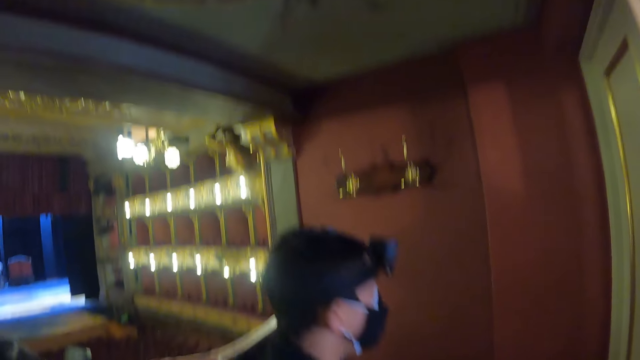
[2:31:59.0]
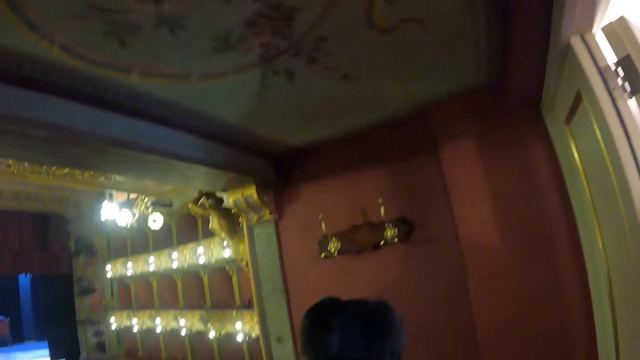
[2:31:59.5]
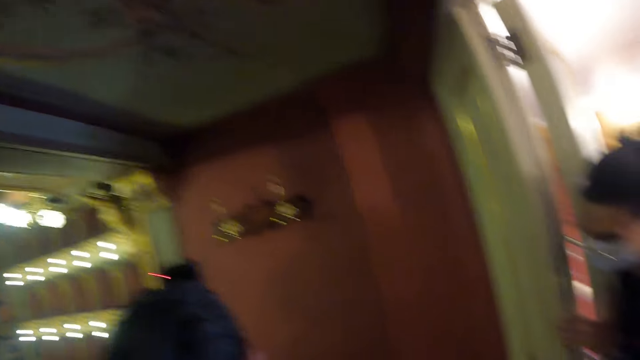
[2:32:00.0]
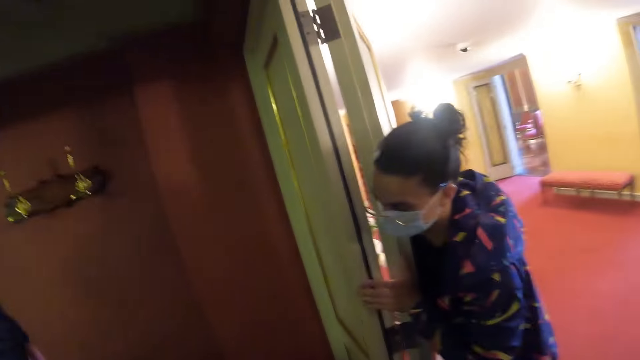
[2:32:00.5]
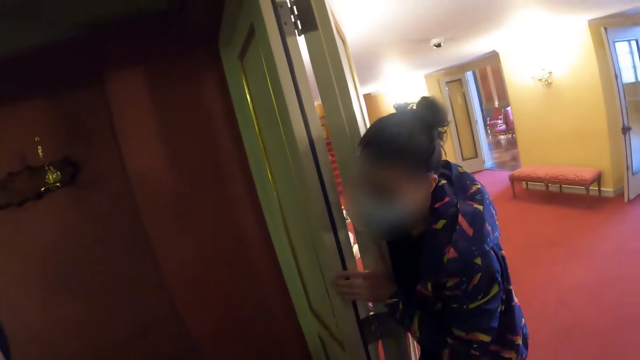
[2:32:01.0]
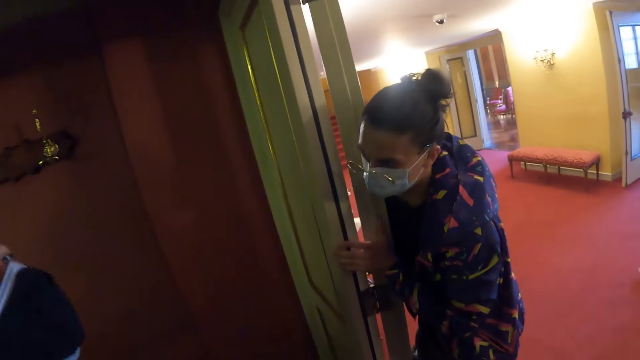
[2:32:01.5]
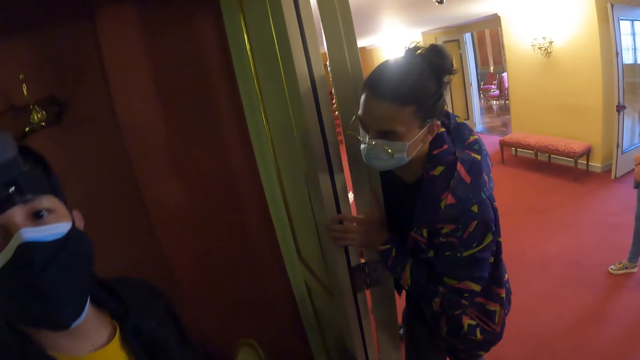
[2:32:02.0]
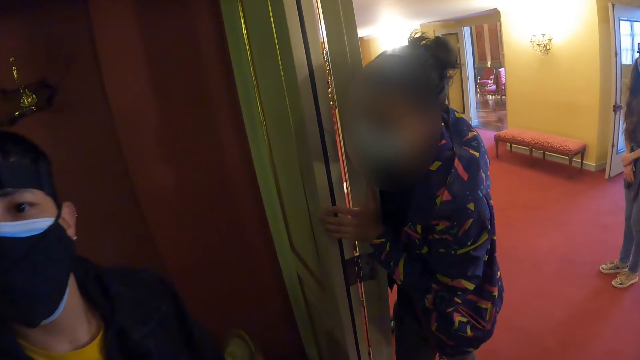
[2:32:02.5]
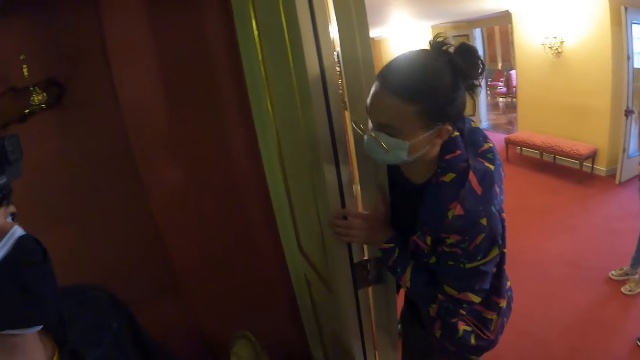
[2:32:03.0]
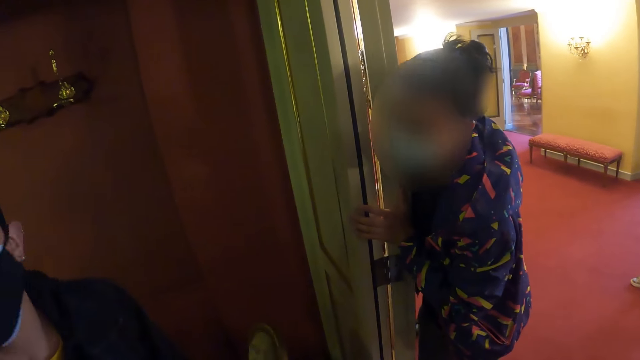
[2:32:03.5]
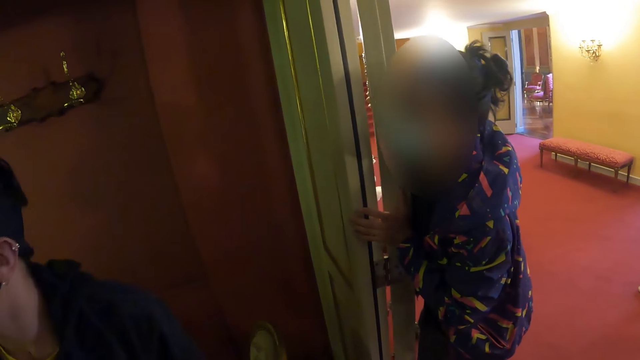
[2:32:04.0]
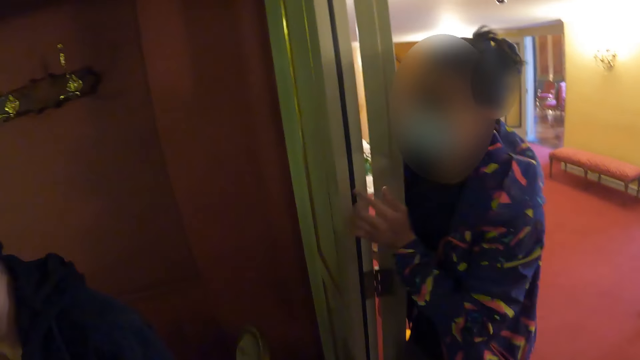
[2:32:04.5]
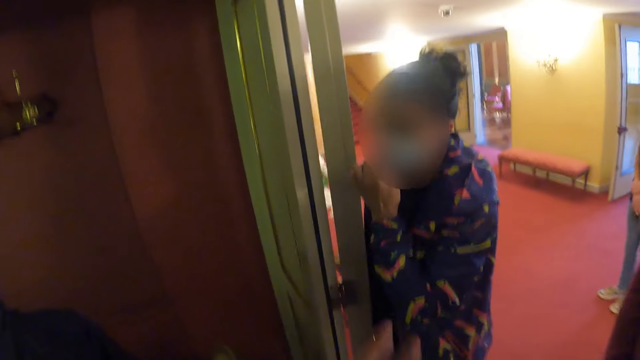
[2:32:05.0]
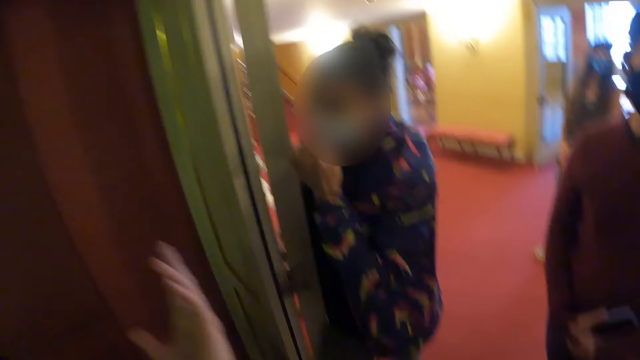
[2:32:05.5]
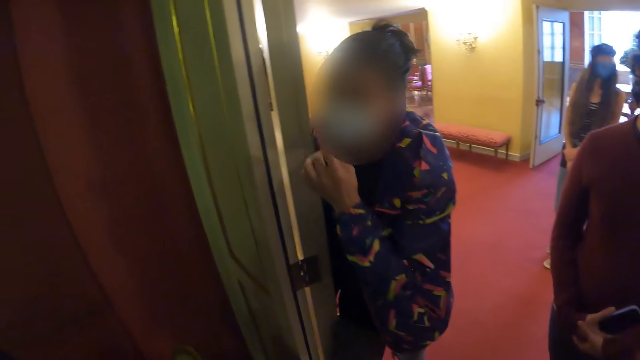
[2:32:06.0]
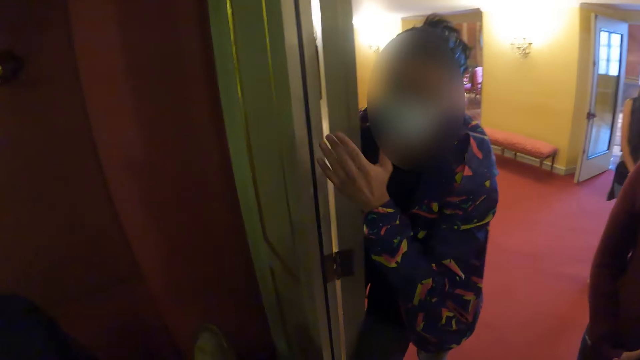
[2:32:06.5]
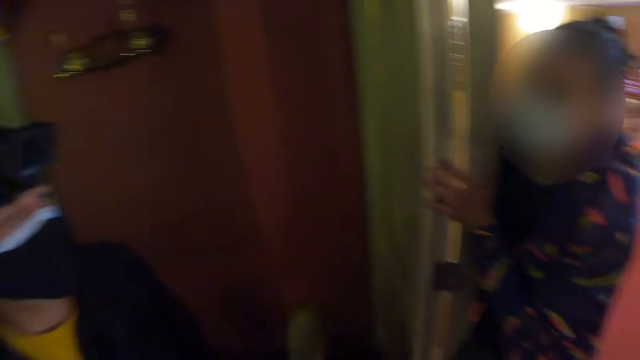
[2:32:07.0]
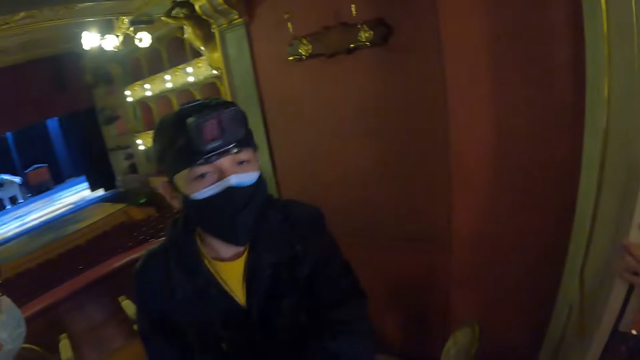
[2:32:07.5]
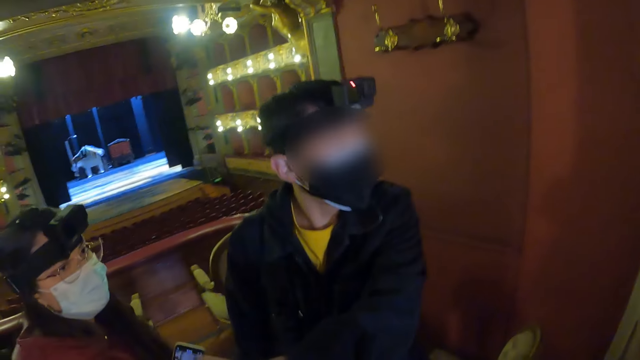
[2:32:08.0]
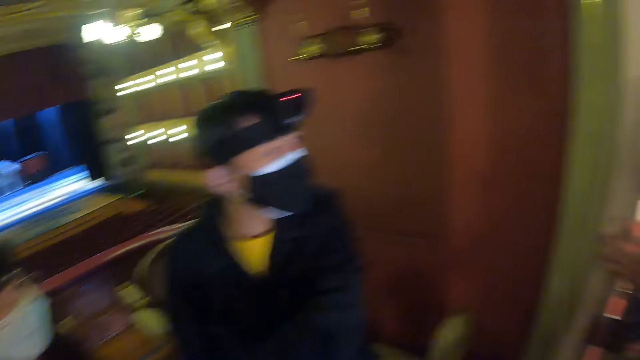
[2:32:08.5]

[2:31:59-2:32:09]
A person looks in the room. The person converses with another person.

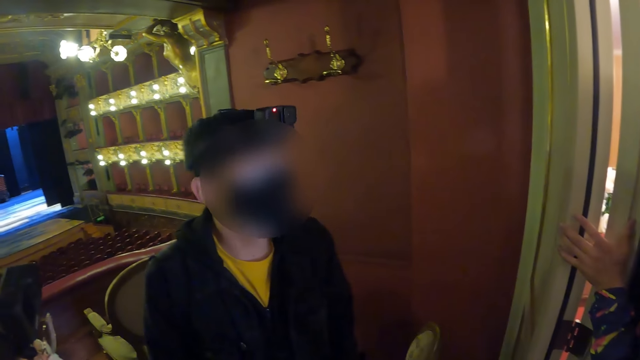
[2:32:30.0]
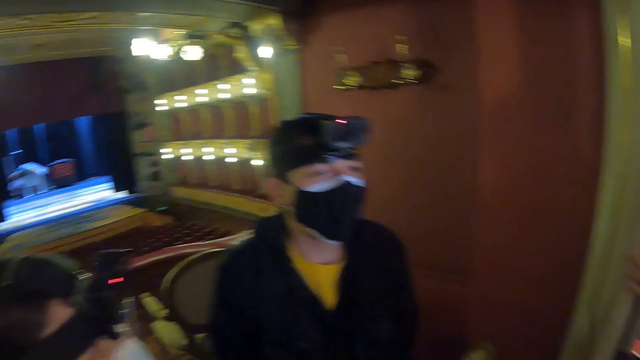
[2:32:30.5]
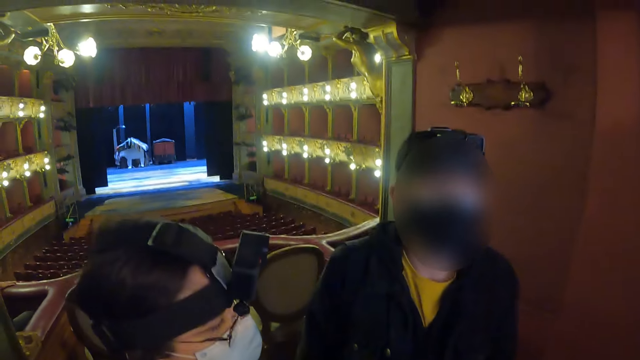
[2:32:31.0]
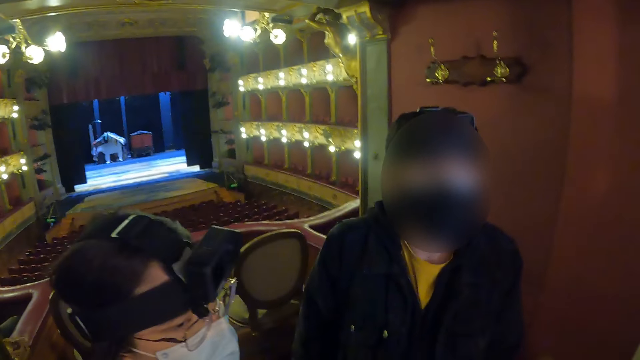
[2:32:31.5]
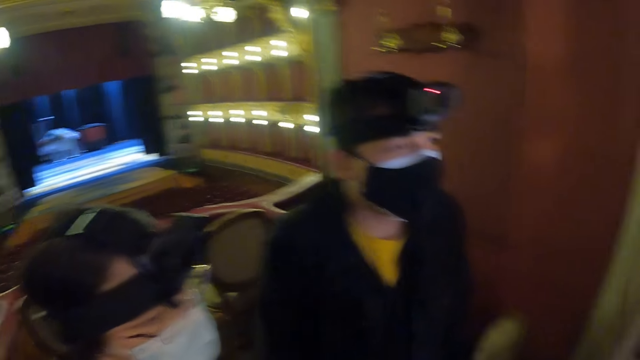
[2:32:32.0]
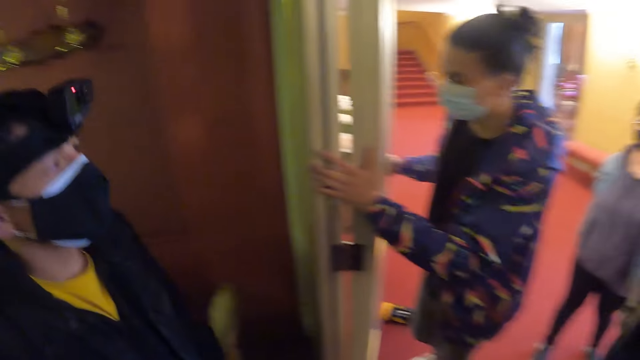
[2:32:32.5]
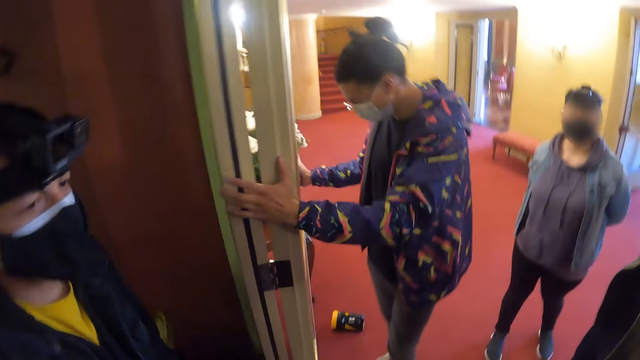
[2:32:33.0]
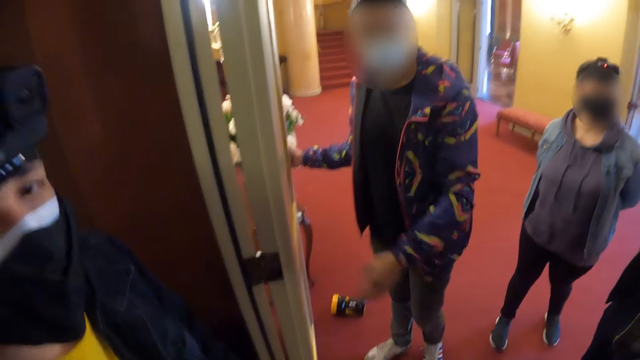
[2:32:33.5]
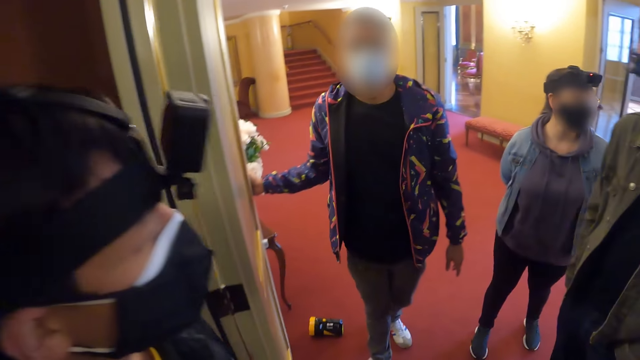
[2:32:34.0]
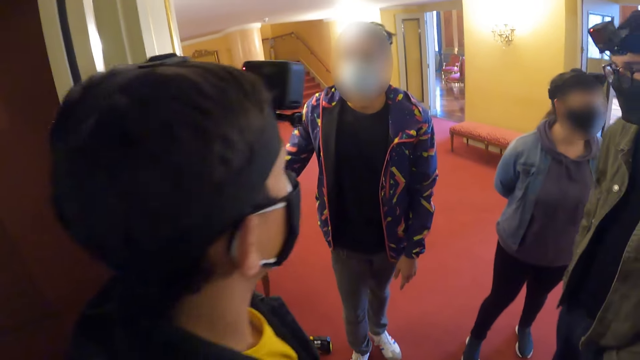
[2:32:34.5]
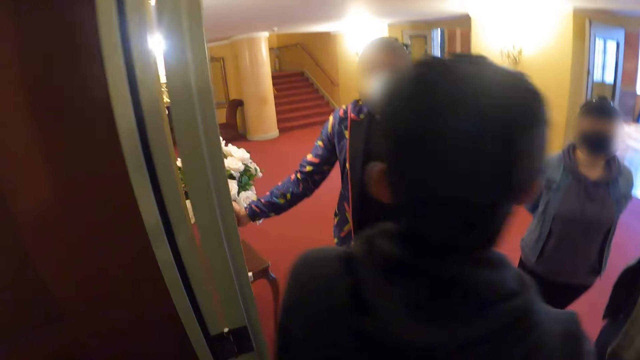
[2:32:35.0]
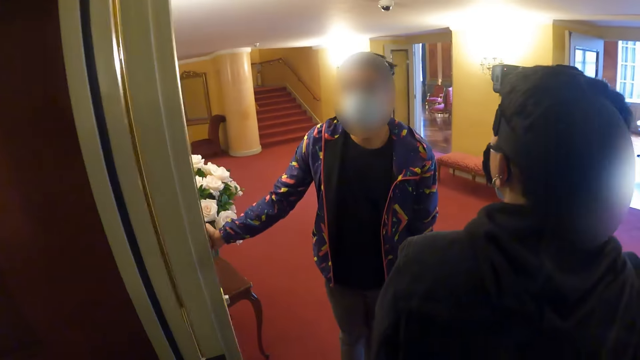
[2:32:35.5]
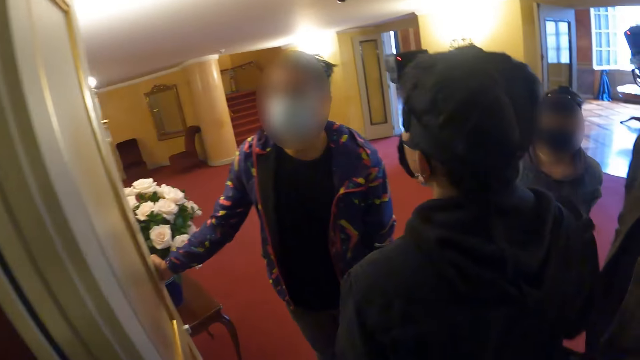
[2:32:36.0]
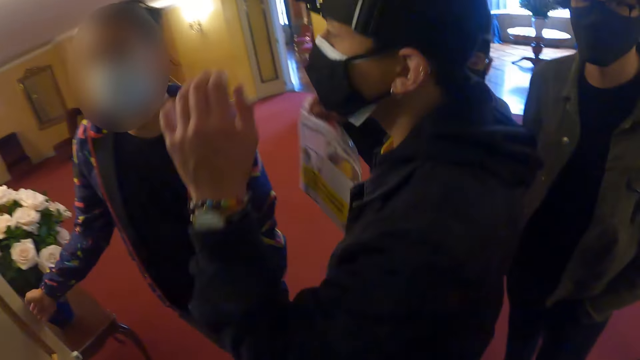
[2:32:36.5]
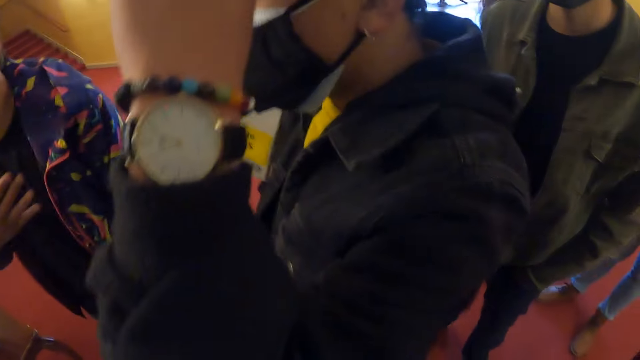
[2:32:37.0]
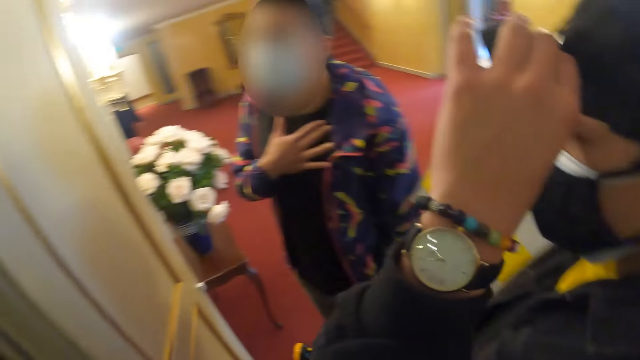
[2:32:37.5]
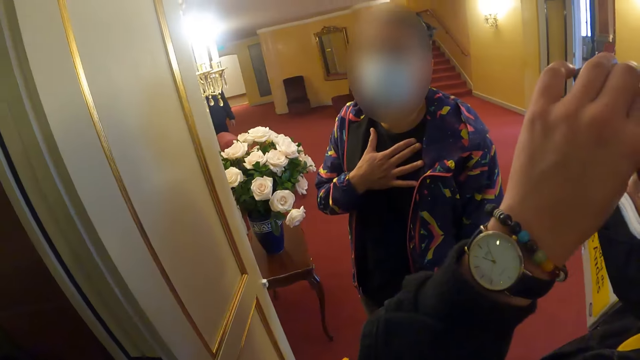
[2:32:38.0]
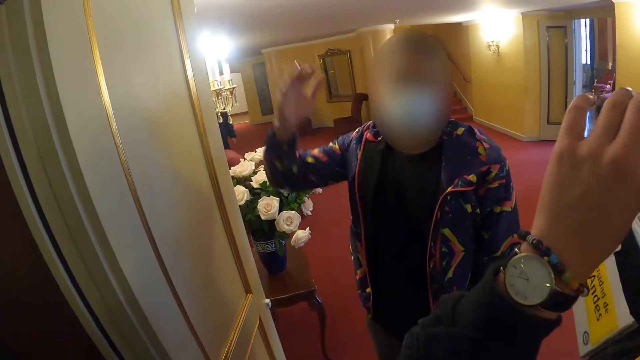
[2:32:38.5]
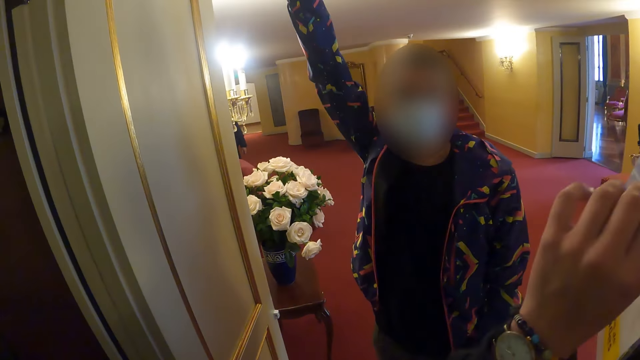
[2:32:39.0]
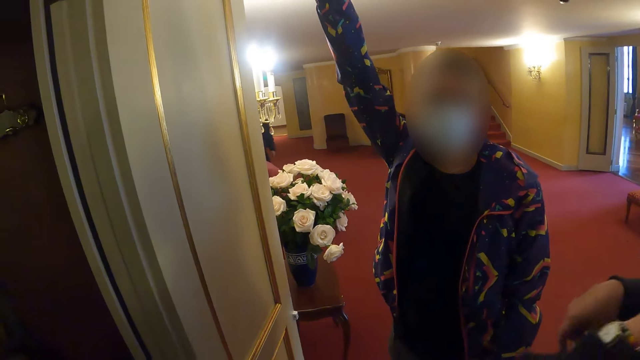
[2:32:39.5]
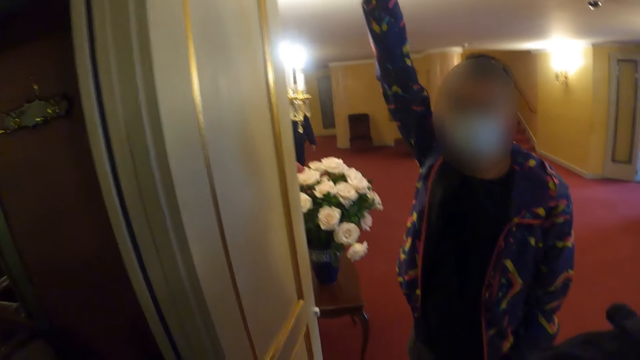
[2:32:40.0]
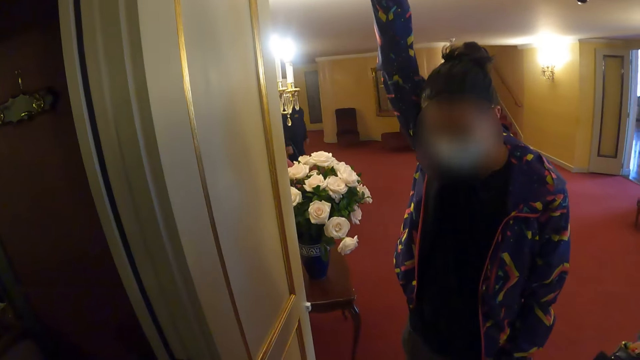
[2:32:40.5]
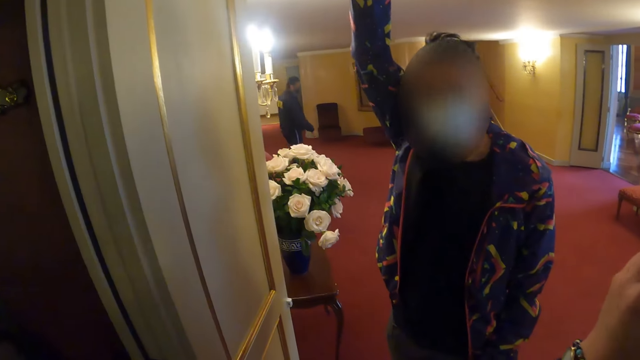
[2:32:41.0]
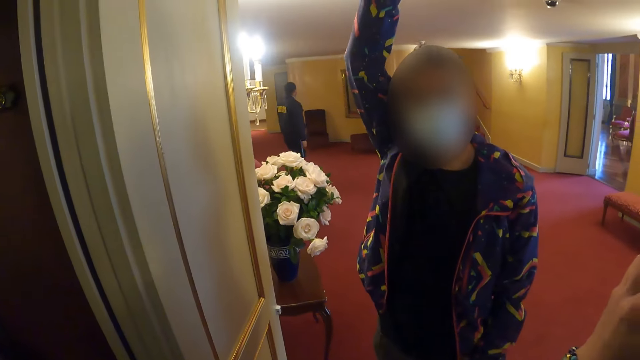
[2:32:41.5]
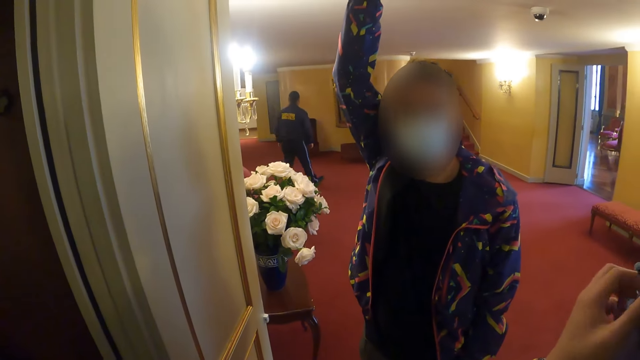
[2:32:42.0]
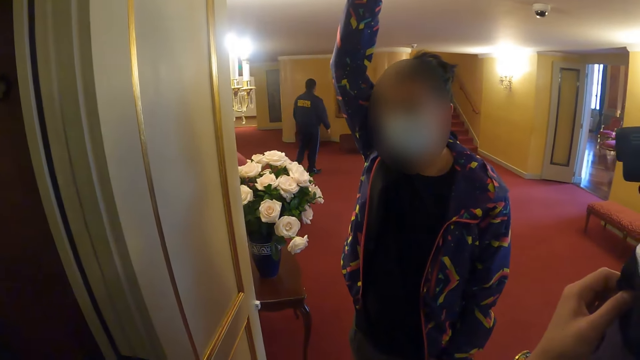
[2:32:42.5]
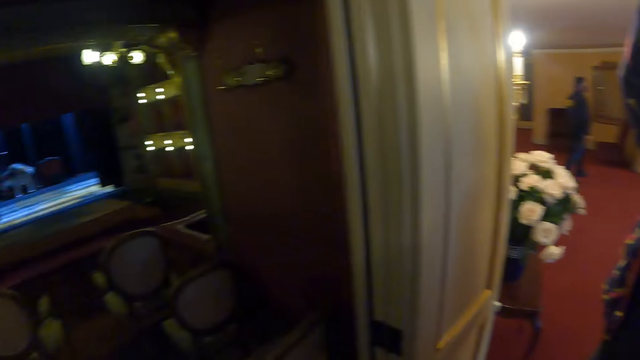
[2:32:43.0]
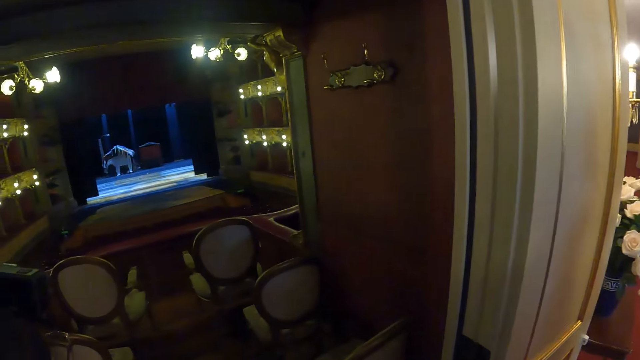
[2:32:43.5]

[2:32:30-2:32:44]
The camera wearer walks out of the auditorium room. A person moves. Another person moves out of the room. The camera wearer moves out of the room. The other person adjusts his camera. The first person raises her hand.
